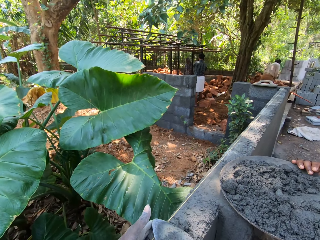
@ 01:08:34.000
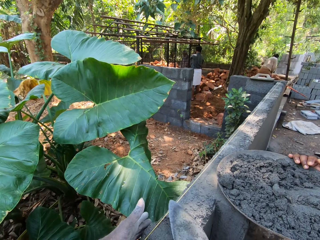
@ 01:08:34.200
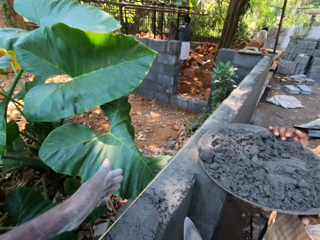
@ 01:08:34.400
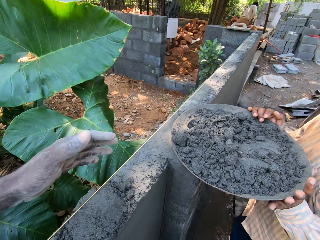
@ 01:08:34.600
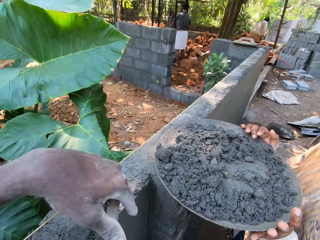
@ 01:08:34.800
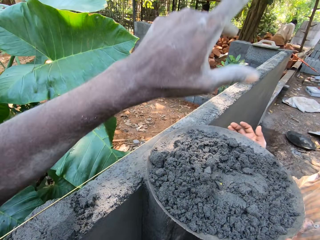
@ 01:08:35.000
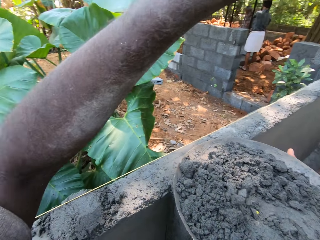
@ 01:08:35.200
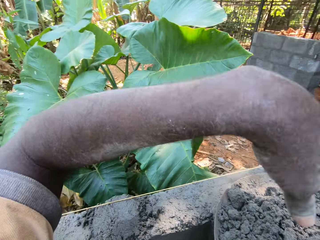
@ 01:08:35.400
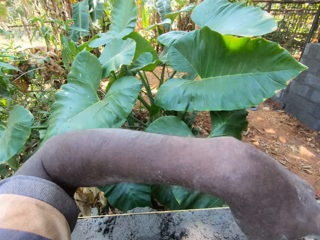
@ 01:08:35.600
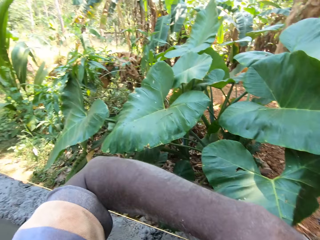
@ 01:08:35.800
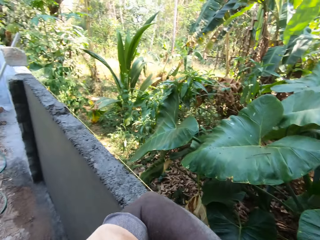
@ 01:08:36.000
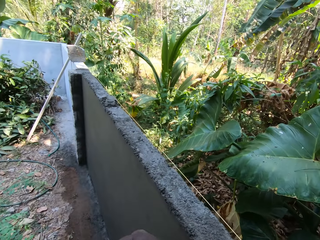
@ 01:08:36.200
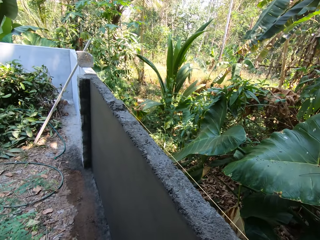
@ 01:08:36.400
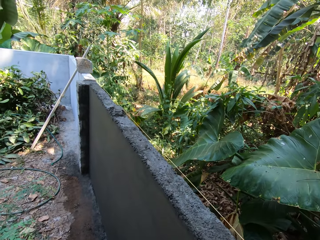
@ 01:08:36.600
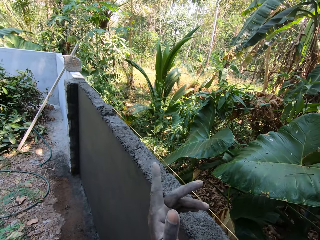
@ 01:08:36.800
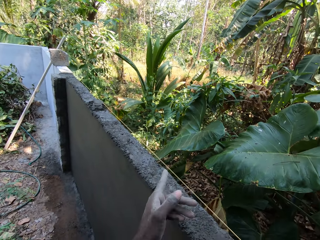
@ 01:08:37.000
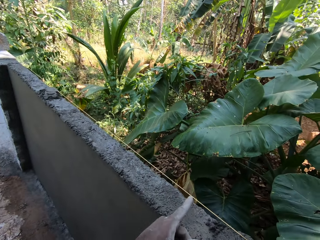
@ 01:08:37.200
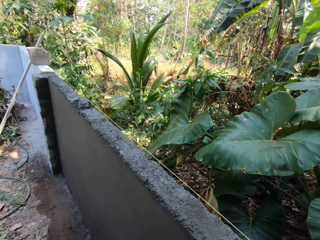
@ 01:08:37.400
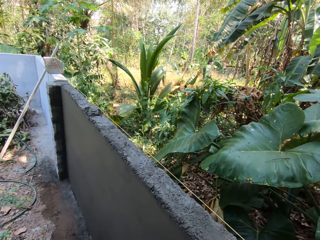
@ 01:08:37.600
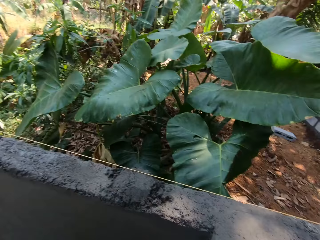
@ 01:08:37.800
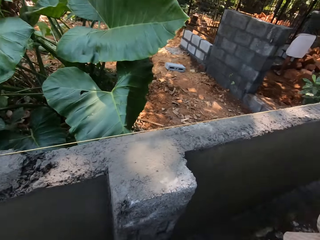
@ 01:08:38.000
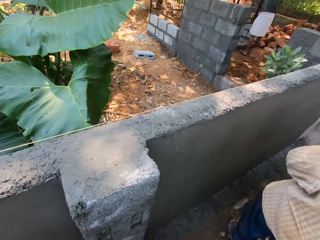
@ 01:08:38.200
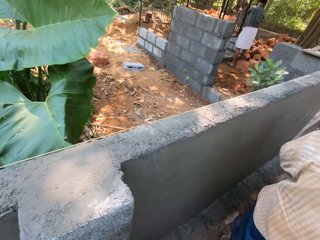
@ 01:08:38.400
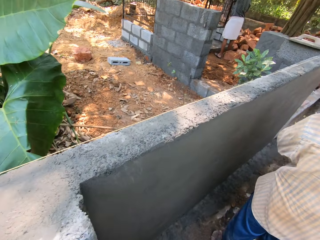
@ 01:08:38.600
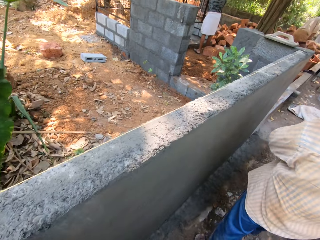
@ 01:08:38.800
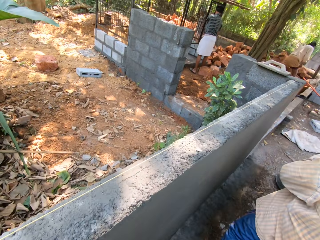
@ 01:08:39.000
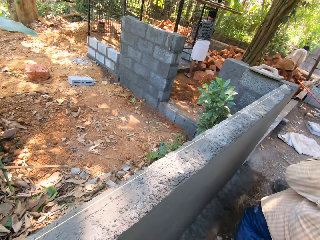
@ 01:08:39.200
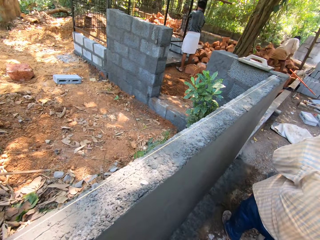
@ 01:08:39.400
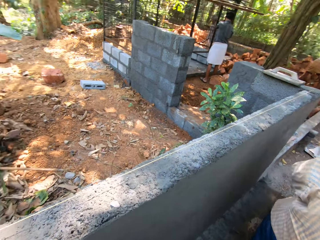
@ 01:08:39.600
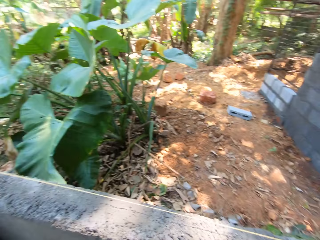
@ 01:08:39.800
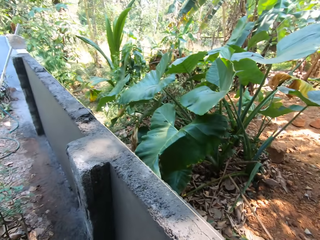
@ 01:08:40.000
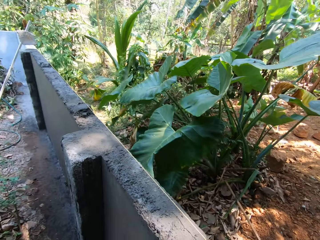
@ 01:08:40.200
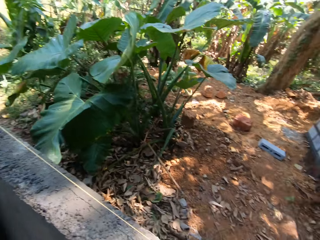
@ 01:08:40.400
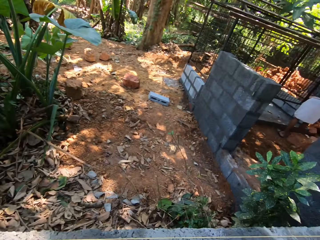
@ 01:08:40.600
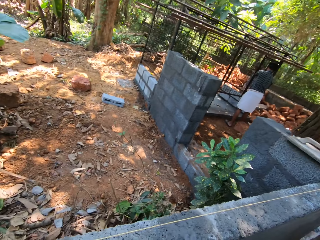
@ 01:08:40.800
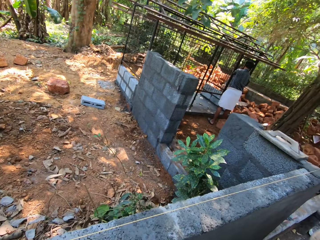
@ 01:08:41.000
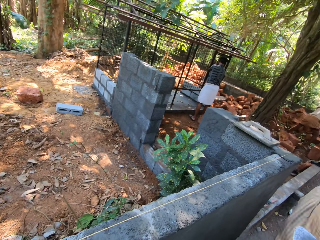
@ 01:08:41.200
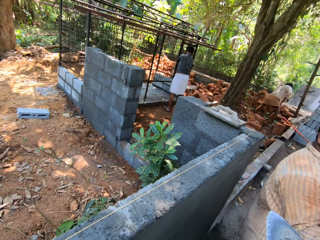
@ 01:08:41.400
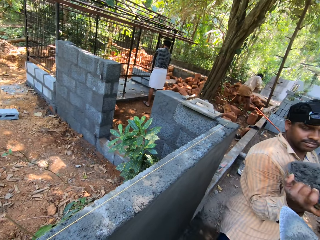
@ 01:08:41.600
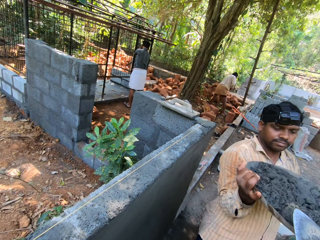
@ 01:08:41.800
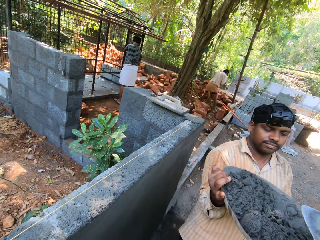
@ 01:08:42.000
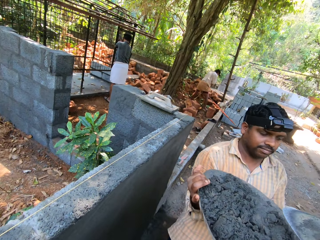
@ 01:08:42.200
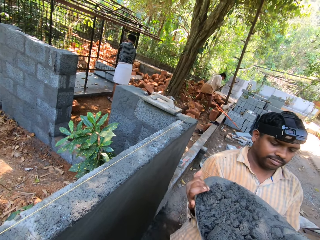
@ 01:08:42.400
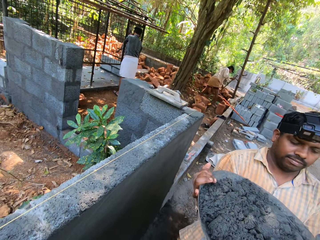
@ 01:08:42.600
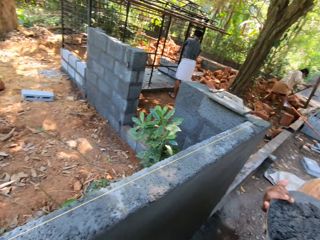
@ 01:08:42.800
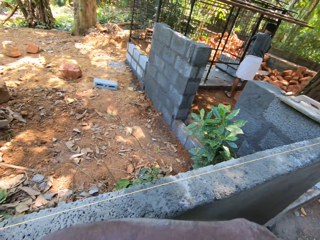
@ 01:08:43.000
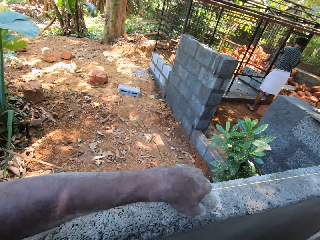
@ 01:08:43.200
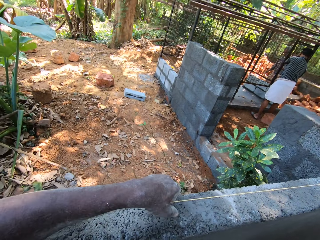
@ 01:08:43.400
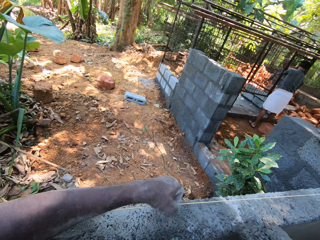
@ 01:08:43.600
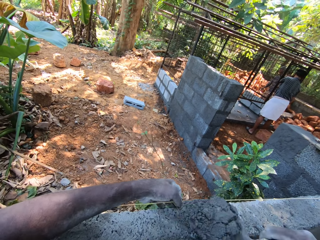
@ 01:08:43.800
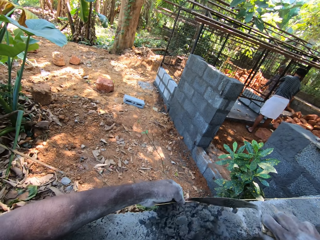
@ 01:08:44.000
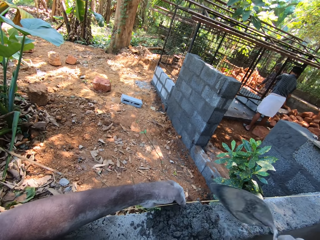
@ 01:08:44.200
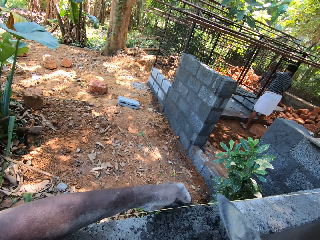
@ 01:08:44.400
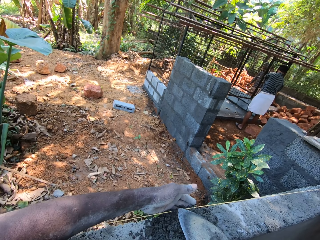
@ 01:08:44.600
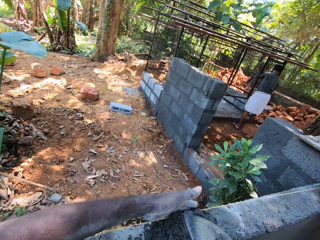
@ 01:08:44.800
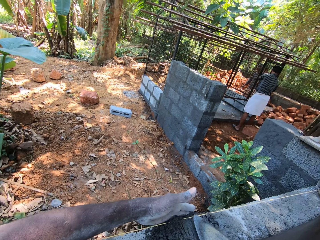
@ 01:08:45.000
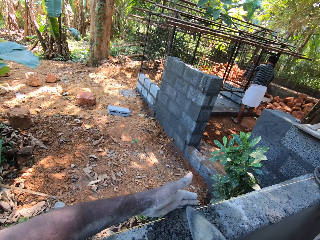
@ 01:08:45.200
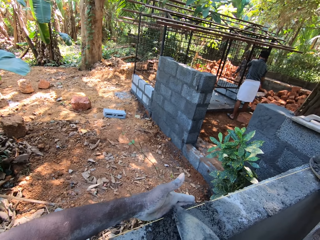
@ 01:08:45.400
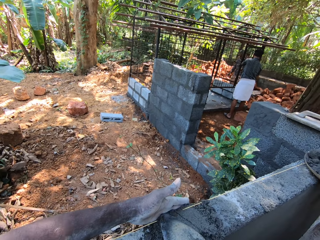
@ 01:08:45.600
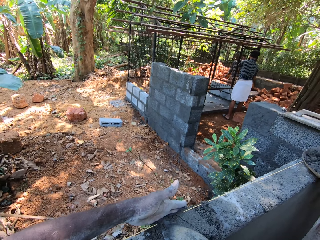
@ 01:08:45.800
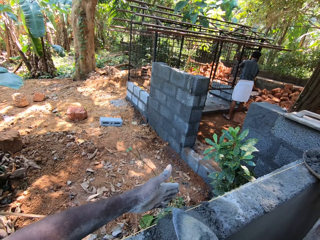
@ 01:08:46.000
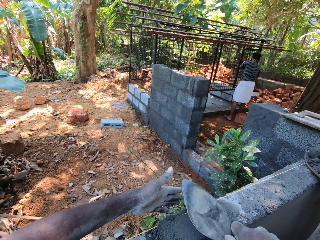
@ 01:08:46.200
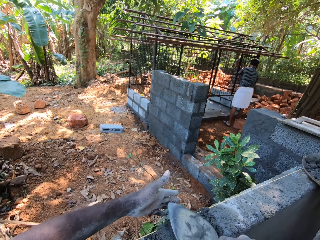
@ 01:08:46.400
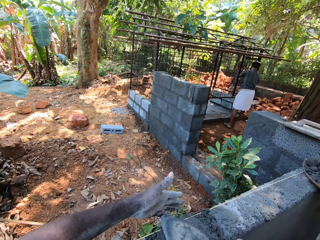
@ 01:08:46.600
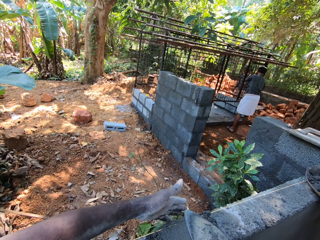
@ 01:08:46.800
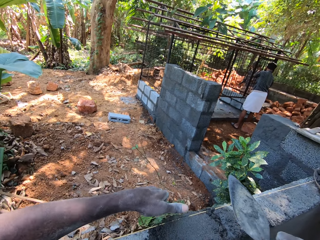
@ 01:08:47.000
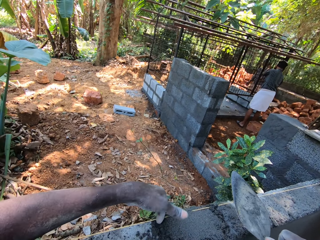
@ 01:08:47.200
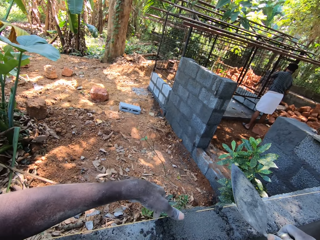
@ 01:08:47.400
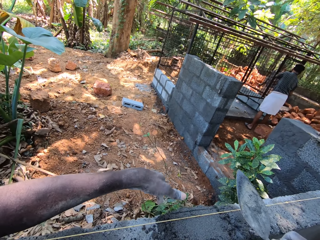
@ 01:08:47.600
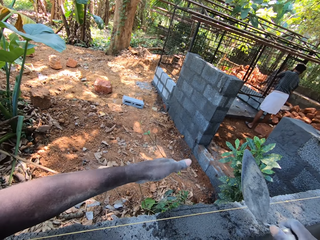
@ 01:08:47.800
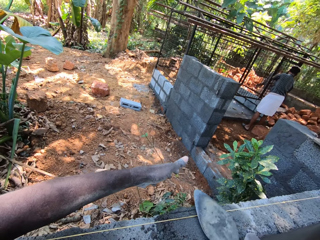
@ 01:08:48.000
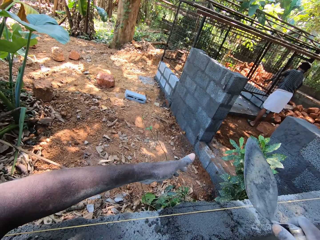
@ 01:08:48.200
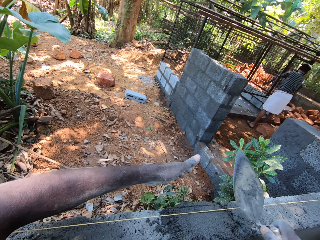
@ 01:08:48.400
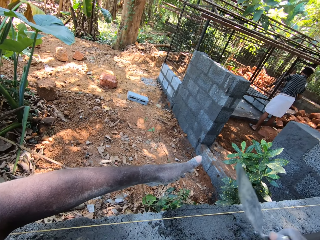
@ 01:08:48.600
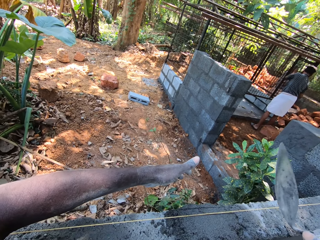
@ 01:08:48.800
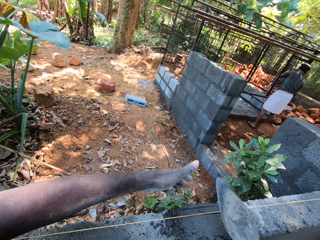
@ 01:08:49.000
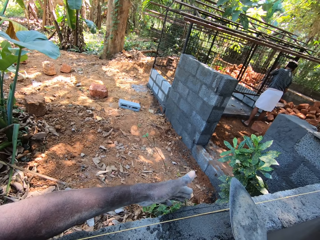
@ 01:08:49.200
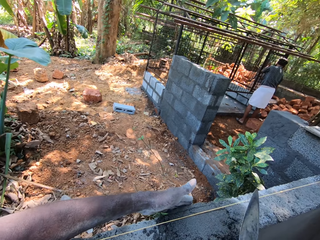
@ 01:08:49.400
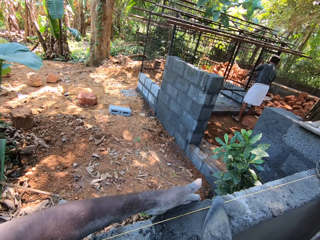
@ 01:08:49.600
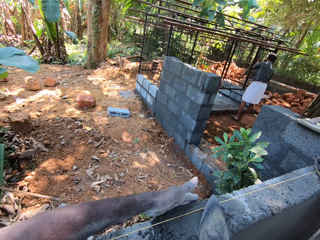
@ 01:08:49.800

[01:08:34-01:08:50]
The camera wearer stretches a hand. He drops the hand. He stretches the hand. He drops the hand and looks around. A man walks. The camera wearer looks around. The man clears the ground with a rake. The camera wearer scoops cement mortar from the tray with the hand trowel in his right hand. He holds the rope on the fence with his left hand. He pours the cement mortar on the fence with the hand trowel in his right hand. He smoothens the cement mortar on the fence with the hand trowel in his right hand and his left hand.

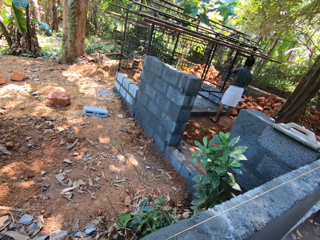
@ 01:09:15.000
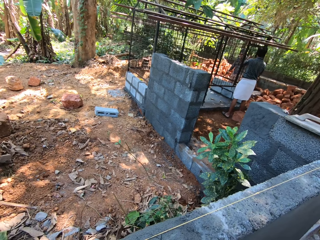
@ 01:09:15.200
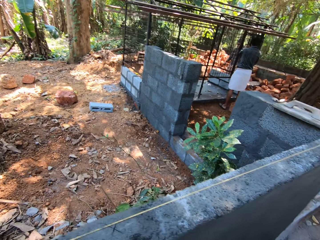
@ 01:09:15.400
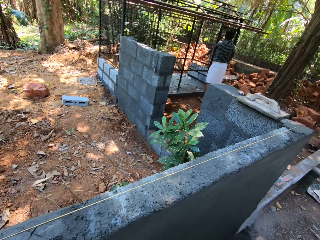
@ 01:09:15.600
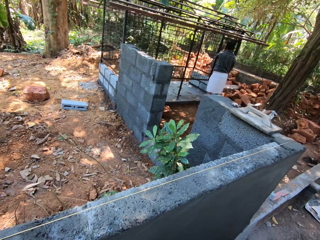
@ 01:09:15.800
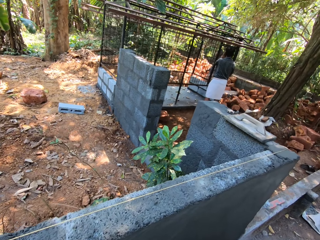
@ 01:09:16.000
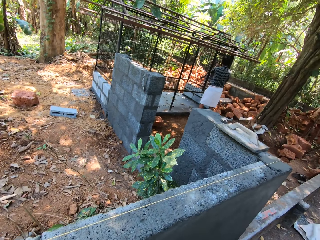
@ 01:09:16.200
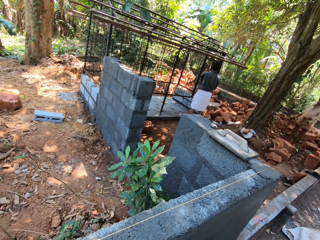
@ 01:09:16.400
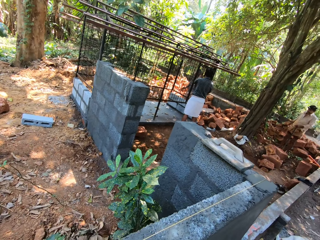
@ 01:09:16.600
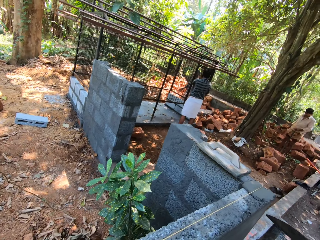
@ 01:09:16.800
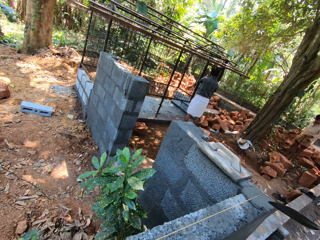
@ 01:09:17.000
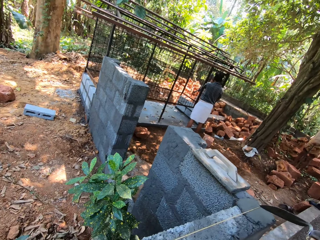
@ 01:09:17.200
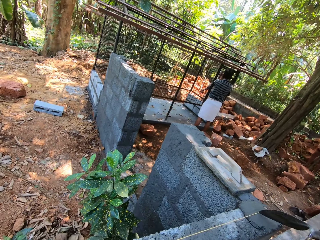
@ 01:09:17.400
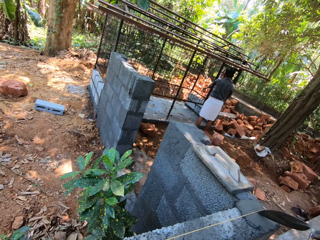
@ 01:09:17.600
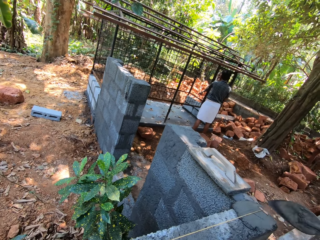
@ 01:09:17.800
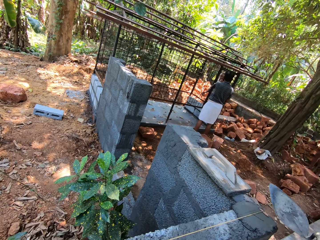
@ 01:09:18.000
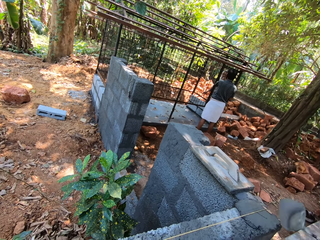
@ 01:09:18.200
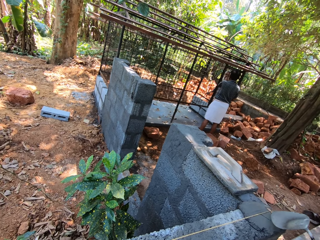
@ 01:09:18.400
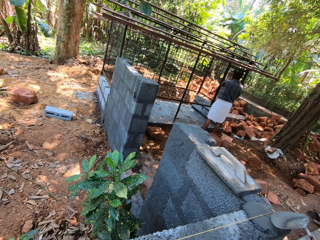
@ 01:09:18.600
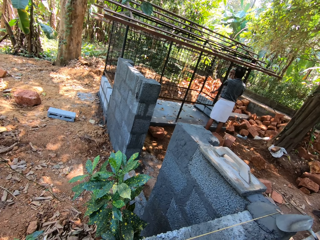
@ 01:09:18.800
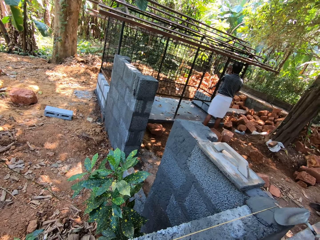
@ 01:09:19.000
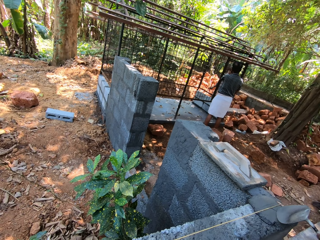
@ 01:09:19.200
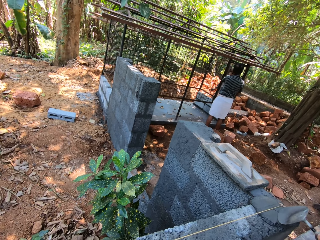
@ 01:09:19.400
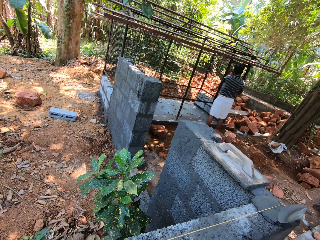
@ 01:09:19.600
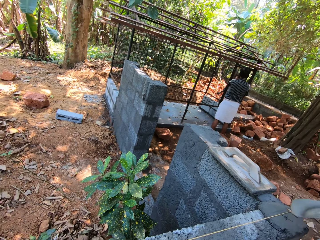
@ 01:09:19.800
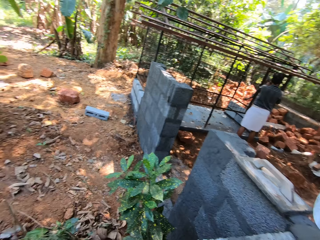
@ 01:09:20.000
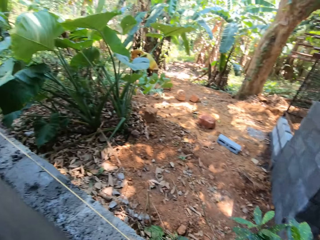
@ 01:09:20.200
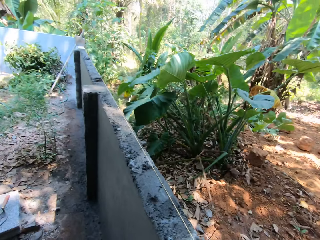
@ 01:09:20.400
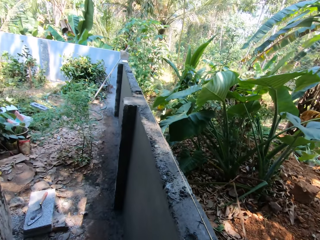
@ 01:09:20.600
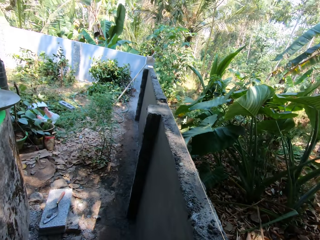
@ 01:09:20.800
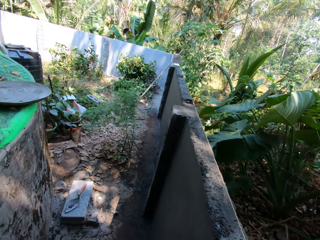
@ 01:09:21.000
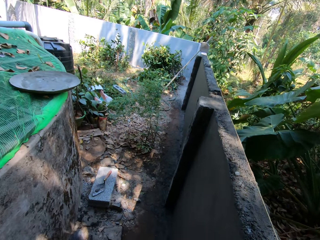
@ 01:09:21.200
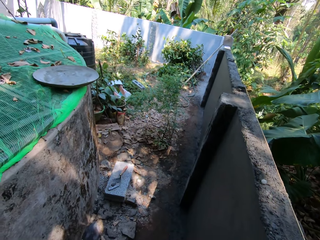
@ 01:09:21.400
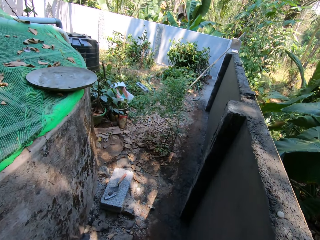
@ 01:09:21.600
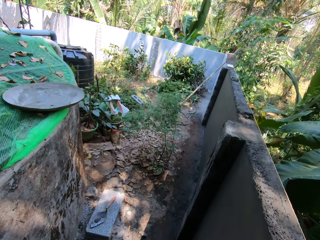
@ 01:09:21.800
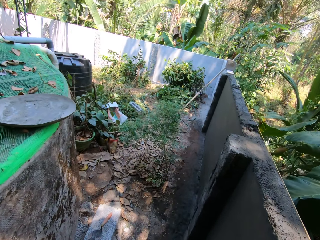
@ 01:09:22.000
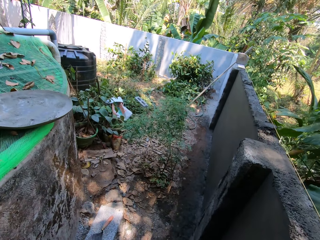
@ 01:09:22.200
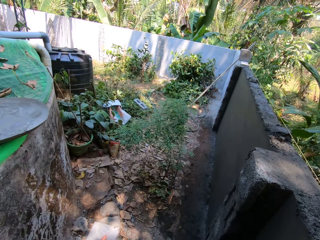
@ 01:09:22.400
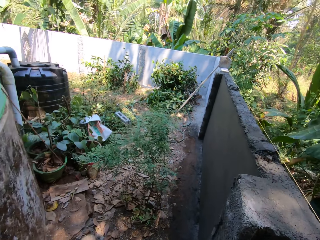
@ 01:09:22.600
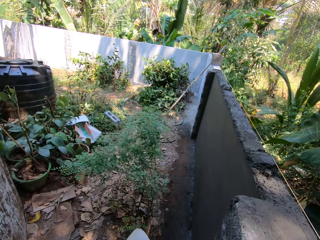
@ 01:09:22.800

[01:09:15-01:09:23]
The camera wearer walks. He marks the heaps of cement mortar on the fence with the hand trowel in his right hand. He walks.
